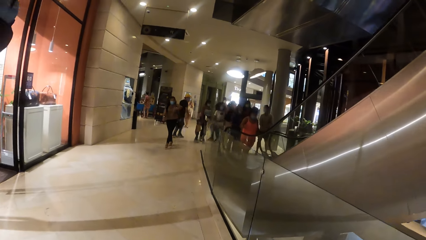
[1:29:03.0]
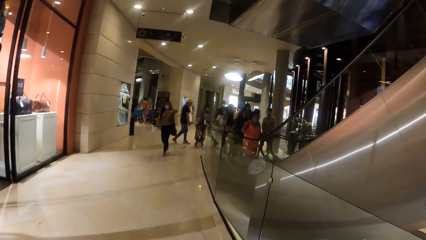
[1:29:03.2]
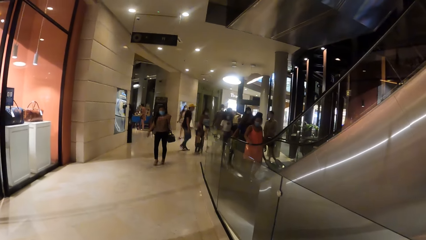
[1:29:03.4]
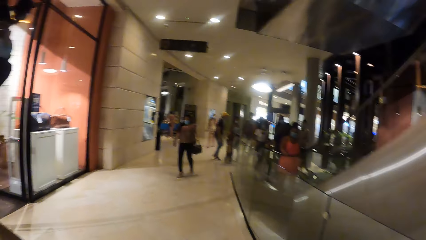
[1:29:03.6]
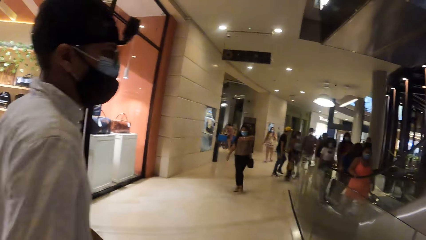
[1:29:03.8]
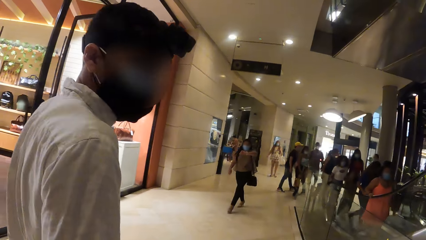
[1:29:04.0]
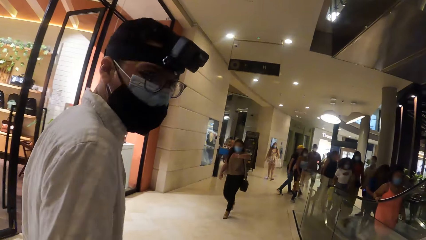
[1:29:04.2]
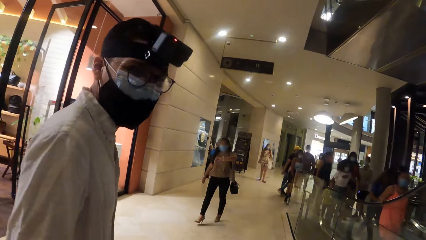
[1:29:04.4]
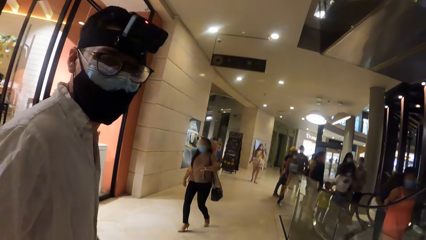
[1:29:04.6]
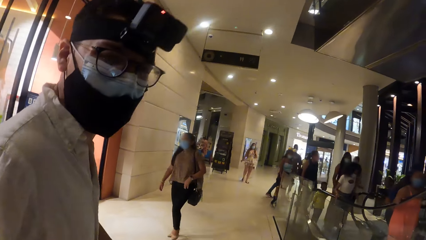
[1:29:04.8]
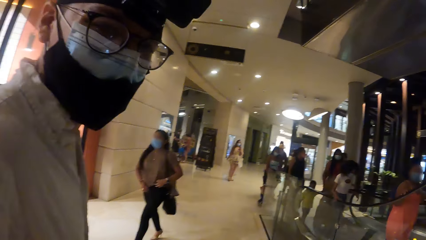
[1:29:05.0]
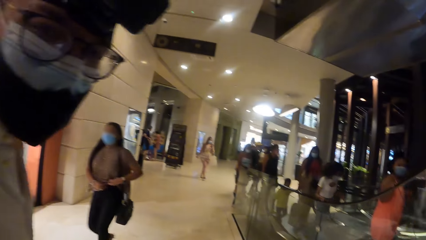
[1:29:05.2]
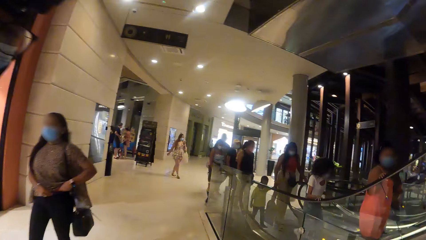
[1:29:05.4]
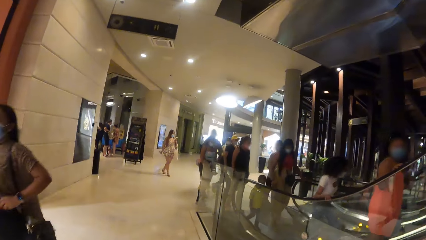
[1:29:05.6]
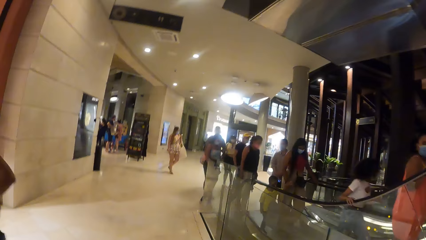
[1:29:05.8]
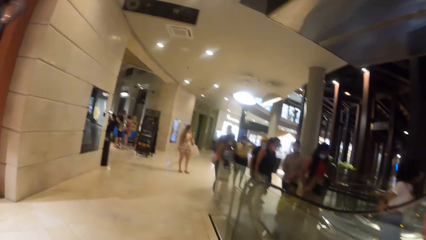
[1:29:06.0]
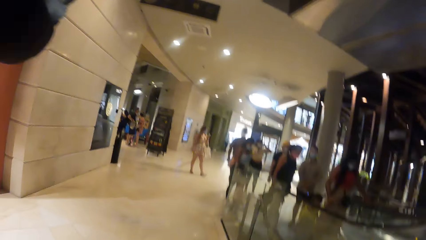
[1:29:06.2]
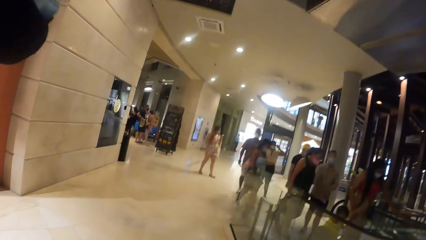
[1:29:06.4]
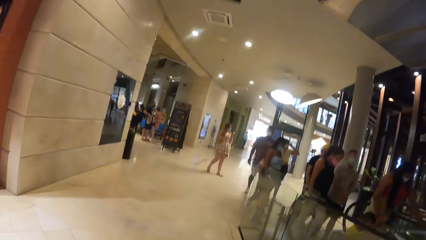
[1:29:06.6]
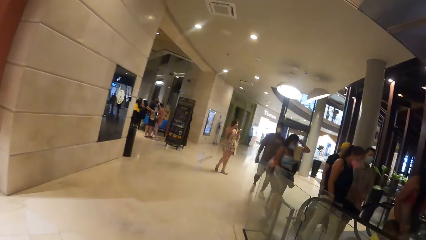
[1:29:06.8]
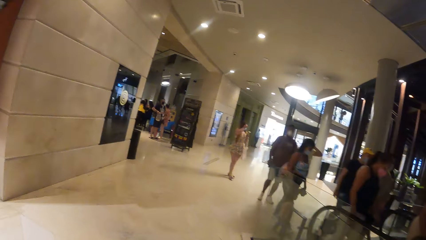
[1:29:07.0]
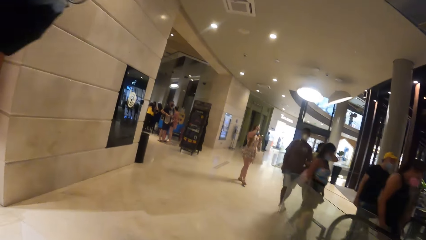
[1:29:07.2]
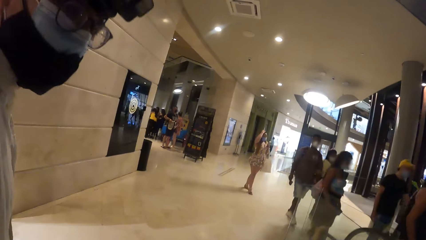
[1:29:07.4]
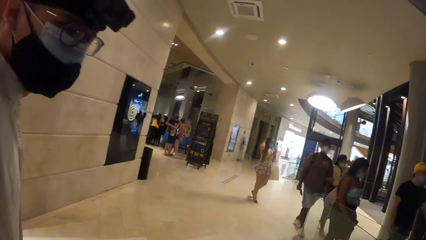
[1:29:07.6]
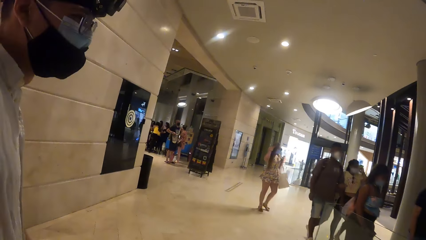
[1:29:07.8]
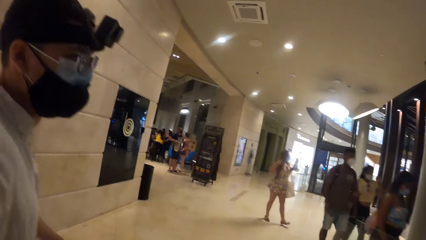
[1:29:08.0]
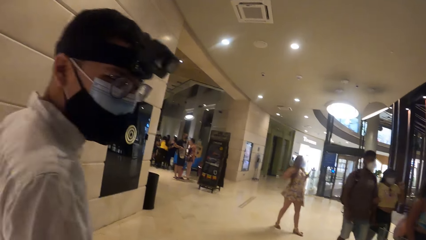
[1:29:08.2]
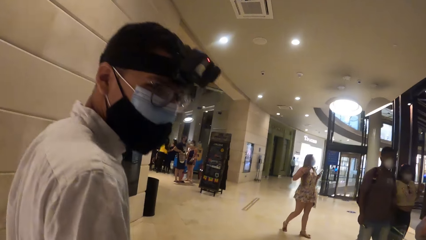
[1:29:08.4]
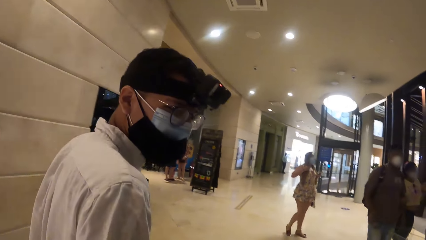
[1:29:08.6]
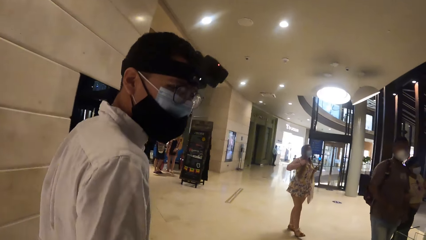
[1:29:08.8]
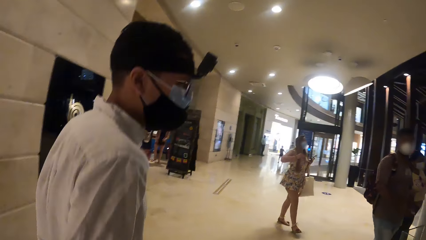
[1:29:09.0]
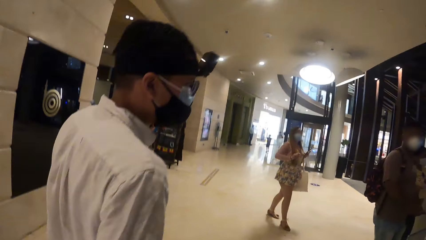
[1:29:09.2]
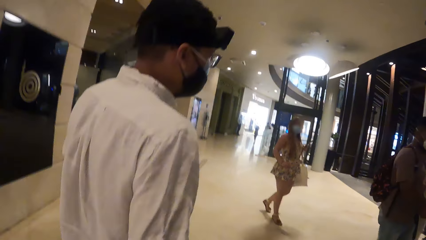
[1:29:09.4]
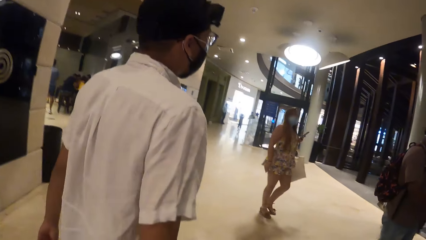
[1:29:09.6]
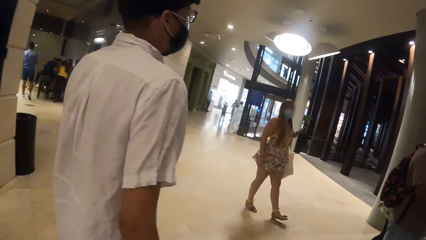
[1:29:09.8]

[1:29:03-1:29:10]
The camera wearer looks around.

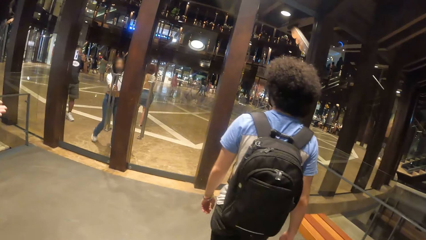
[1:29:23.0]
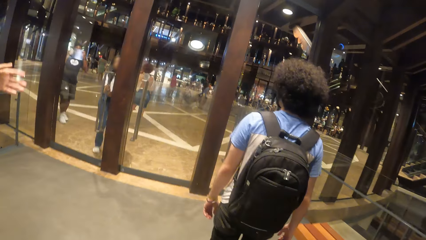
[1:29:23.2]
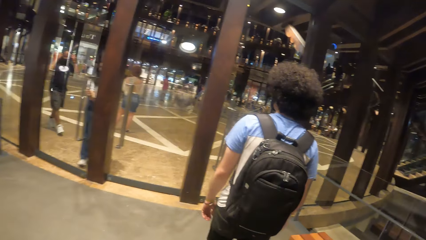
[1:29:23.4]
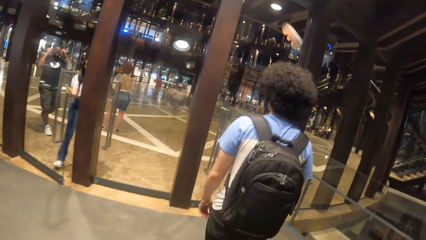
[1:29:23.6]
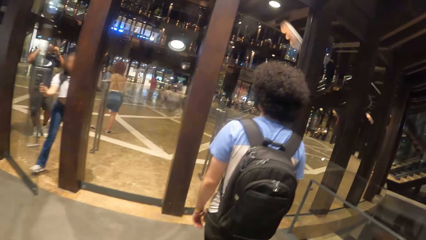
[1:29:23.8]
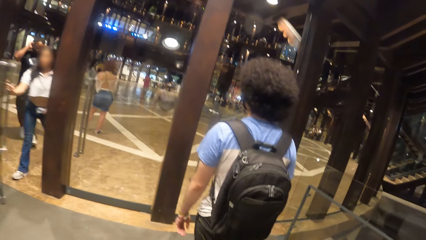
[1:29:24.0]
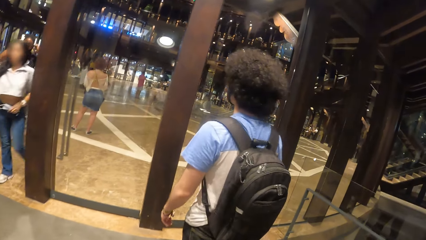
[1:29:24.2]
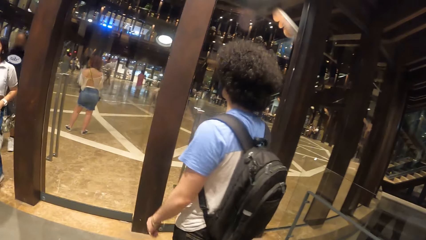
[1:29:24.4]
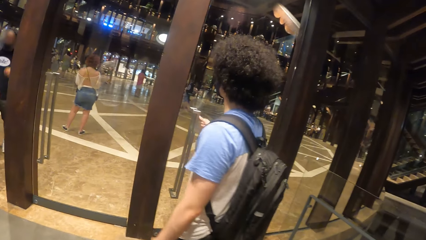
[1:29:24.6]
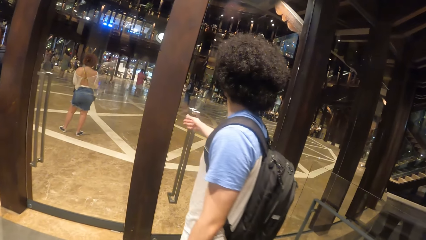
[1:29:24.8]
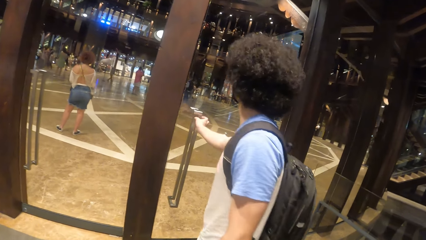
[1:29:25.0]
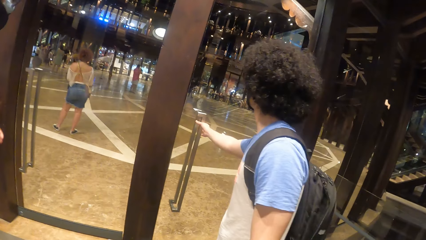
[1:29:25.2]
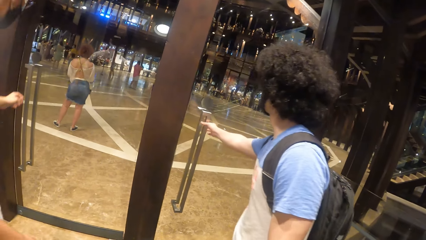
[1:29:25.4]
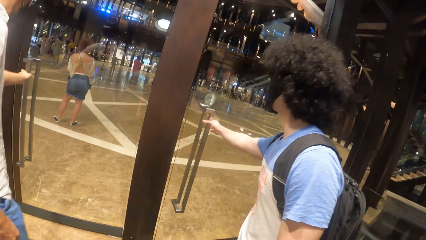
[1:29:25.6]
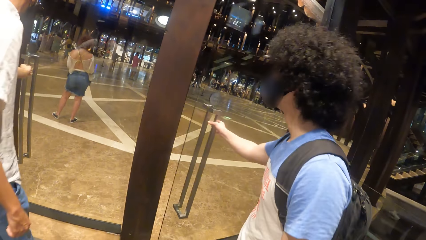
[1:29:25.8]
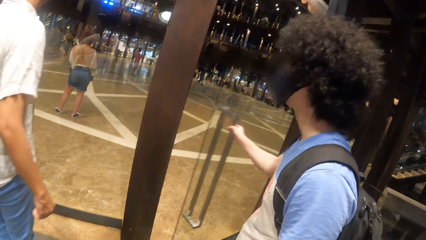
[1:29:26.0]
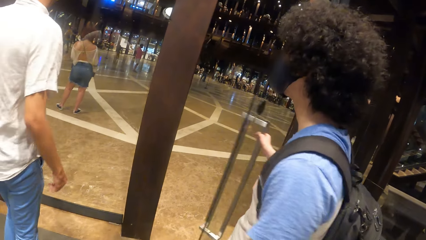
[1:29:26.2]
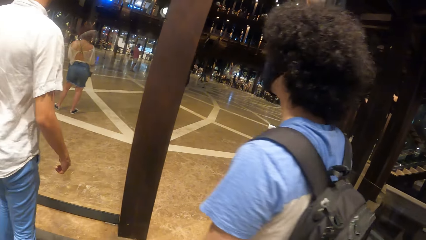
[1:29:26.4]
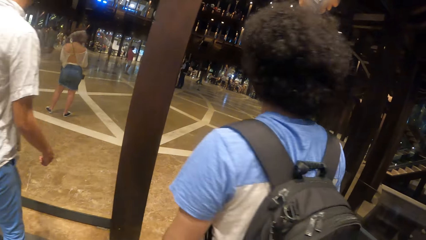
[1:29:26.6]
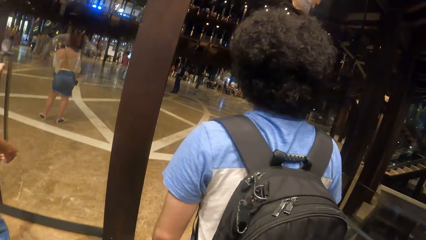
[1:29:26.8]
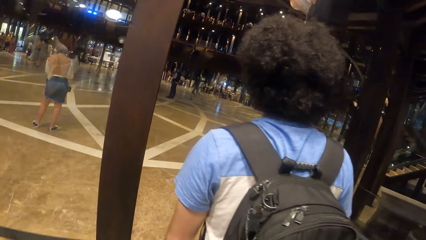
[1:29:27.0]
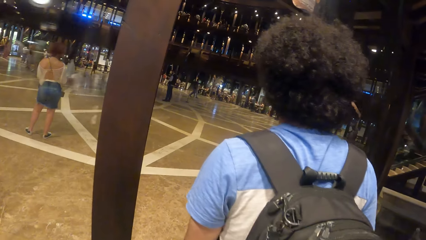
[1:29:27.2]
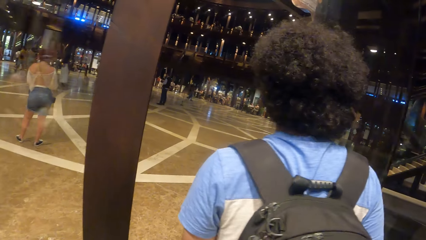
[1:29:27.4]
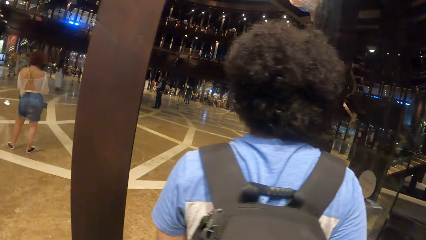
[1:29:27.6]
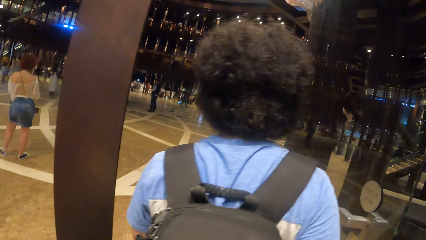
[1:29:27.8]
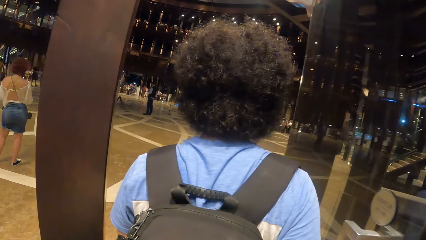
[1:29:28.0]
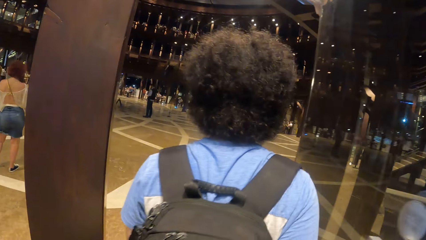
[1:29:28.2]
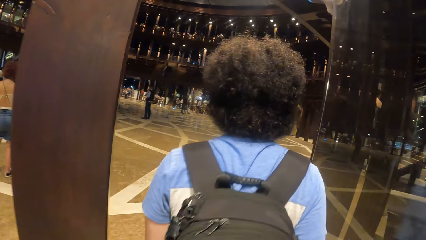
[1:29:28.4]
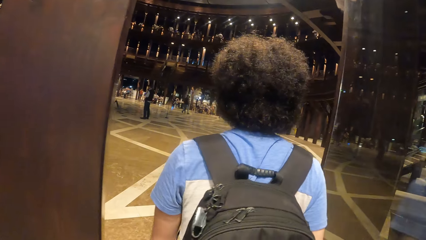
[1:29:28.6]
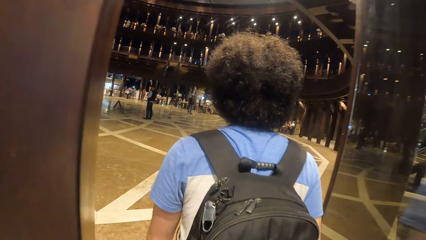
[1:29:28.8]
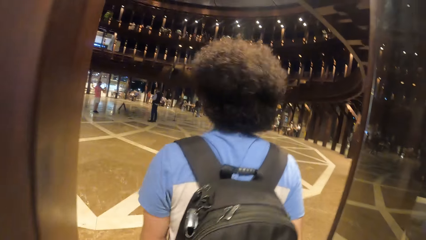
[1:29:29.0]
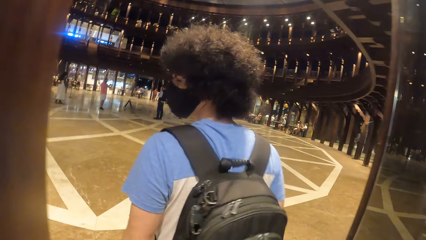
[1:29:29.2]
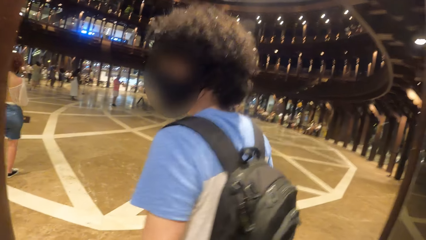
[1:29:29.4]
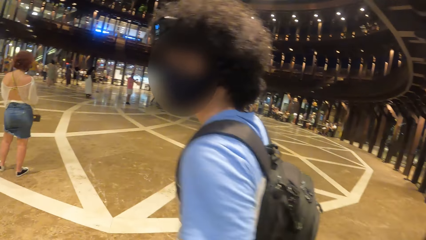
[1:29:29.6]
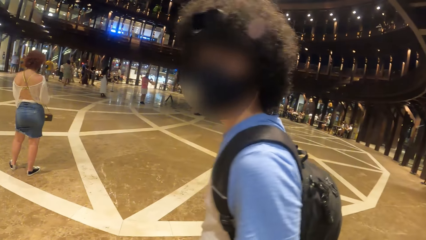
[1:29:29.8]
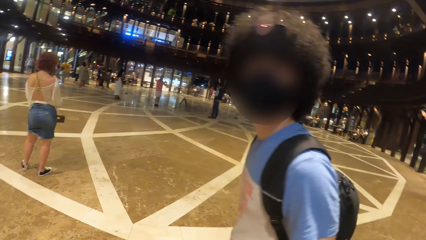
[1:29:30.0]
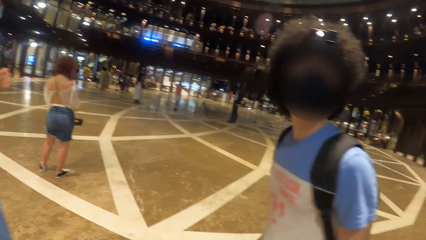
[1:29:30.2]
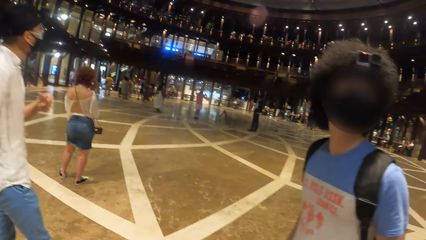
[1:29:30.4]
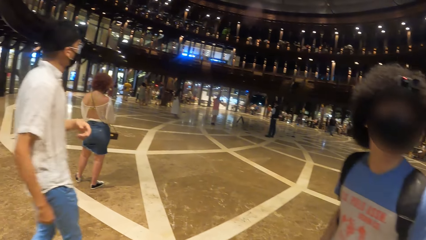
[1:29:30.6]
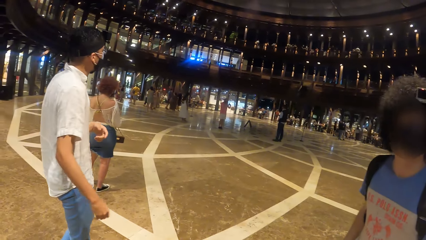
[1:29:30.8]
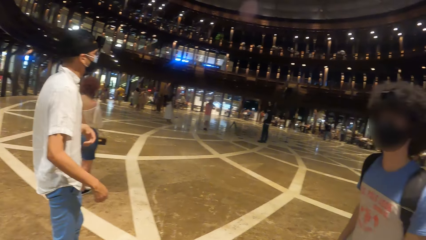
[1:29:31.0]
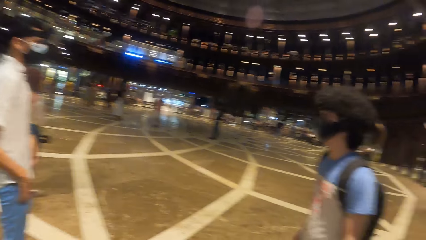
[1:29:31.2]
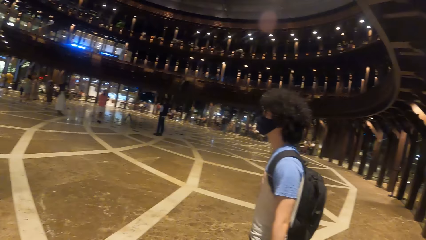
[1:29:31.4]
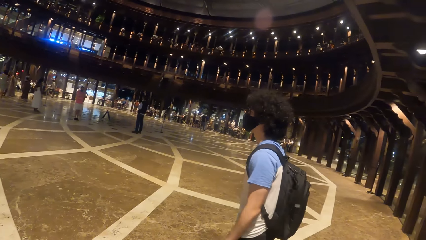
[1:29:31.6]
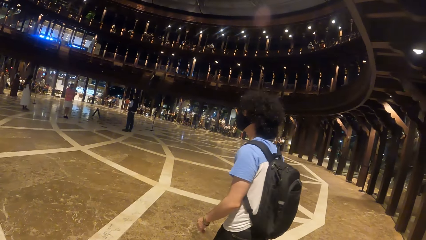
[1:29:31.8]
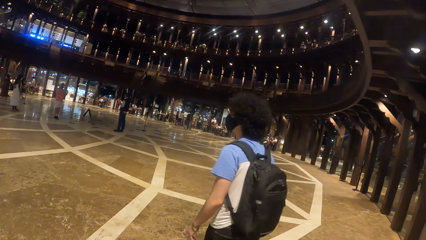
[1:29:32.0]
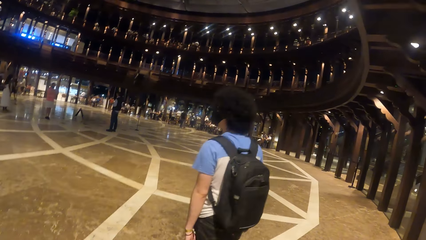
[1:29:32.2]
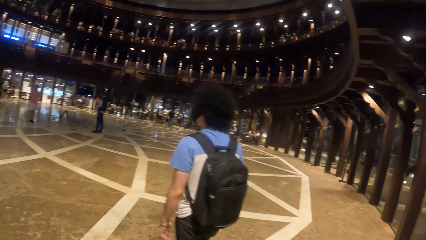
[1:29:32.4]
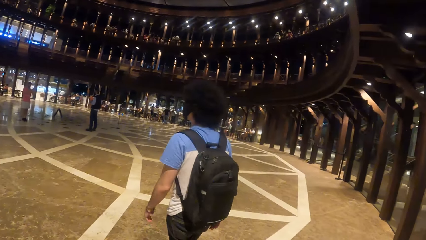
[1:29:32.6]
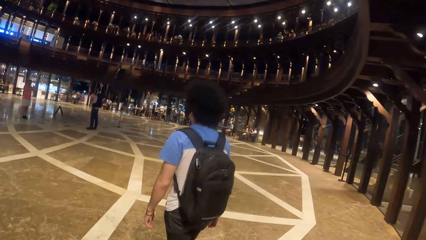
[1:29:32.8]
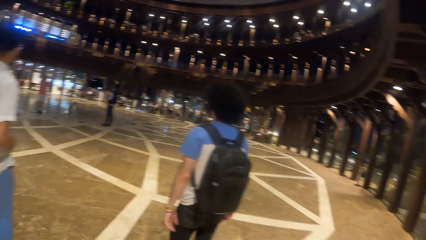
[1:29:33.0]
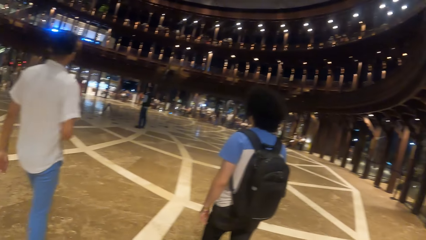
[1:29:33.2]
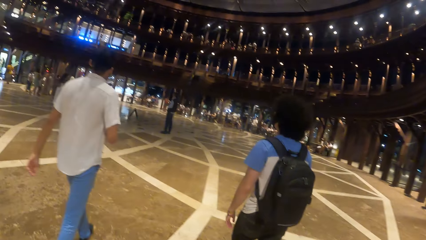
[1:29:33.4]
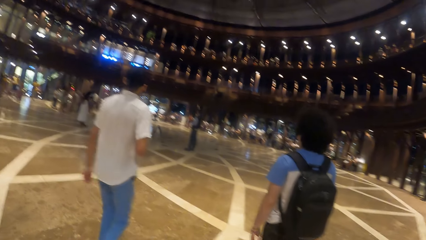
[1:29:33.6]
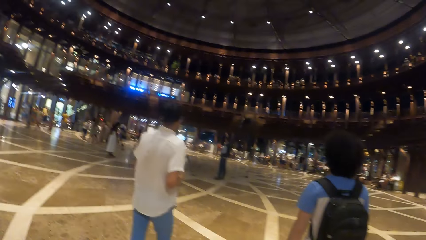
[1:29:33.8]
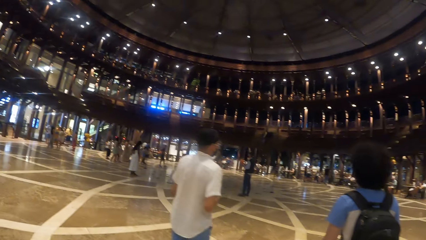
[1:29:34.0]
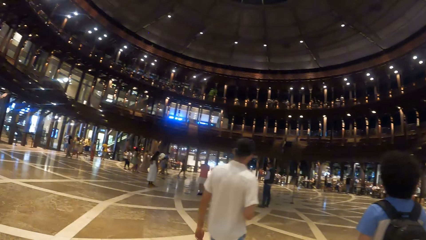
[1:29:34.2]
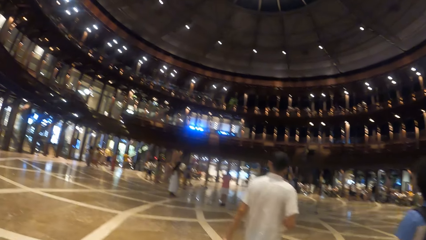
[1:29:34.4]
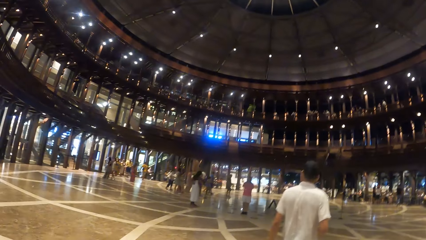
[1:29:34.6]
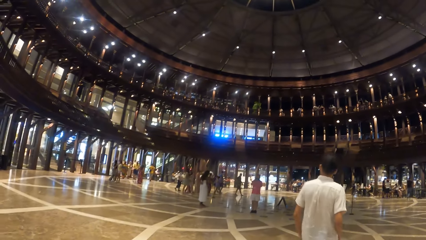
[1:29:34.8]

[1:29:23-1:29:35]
A man opens a glass door with his right hand. Another man opens the glass door with his left hand. The camera wearer walks into the gallery with the first man and the other man. They walk around the gallery with the first man and the other man. They look around the building.
